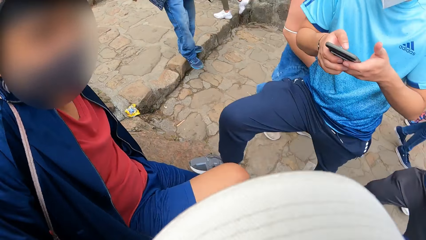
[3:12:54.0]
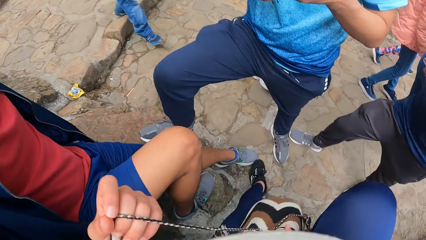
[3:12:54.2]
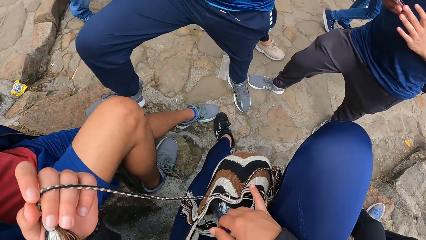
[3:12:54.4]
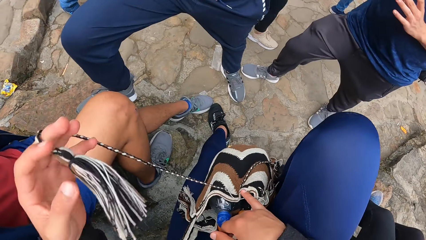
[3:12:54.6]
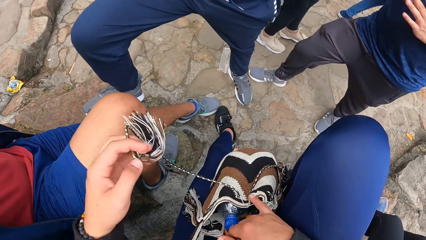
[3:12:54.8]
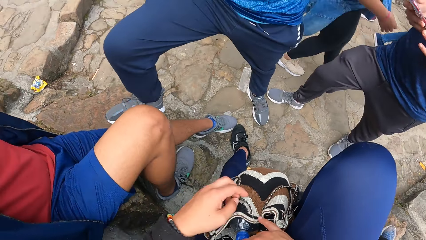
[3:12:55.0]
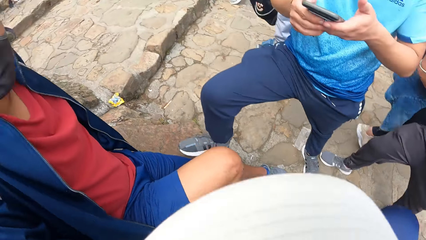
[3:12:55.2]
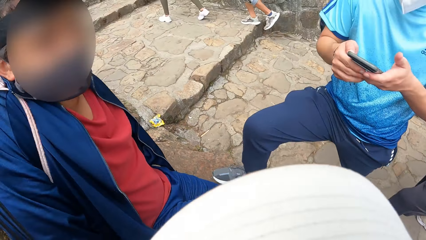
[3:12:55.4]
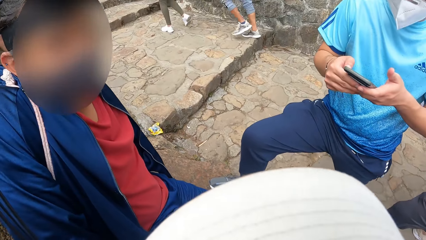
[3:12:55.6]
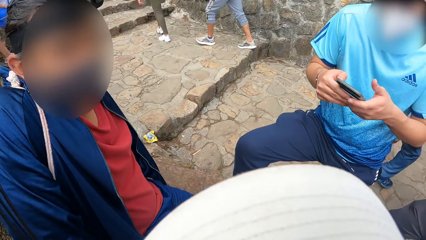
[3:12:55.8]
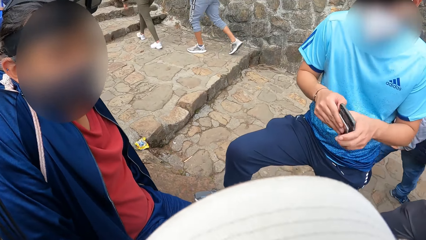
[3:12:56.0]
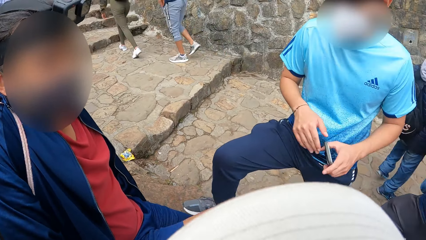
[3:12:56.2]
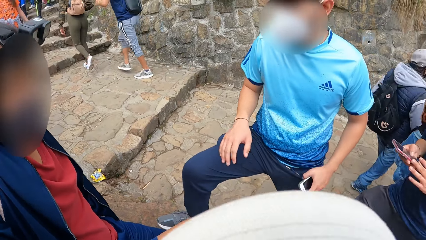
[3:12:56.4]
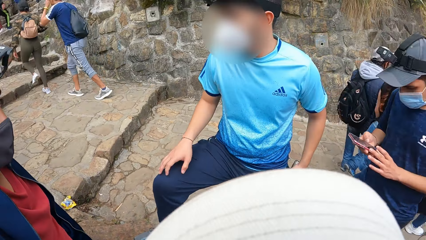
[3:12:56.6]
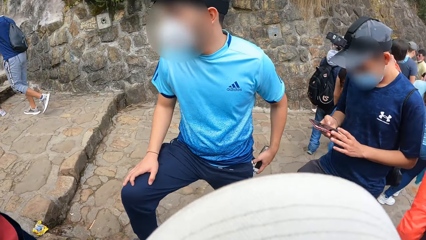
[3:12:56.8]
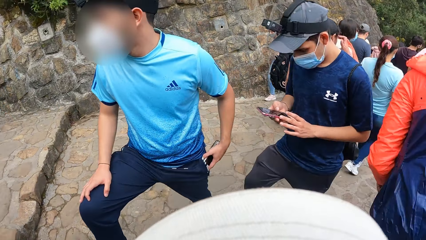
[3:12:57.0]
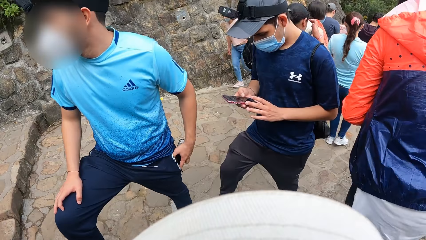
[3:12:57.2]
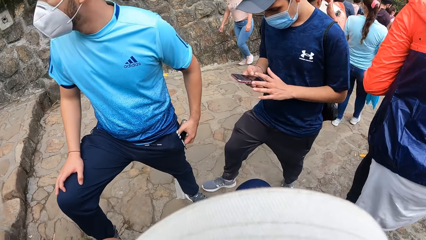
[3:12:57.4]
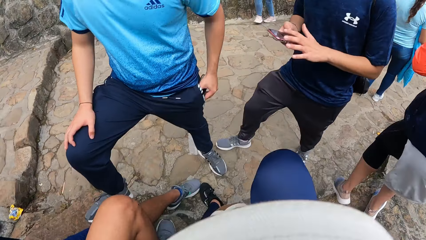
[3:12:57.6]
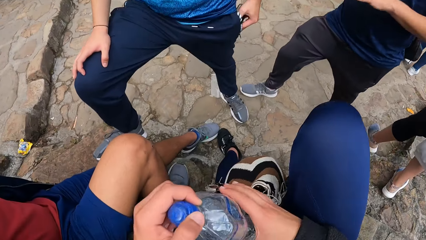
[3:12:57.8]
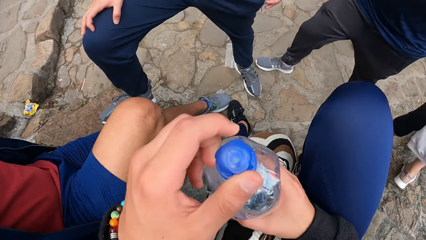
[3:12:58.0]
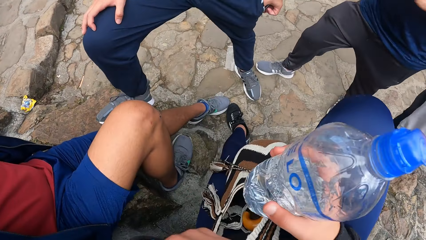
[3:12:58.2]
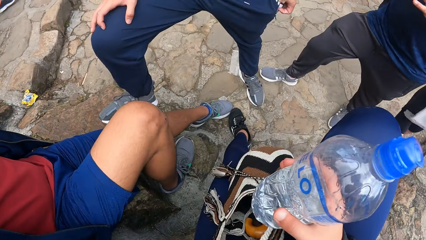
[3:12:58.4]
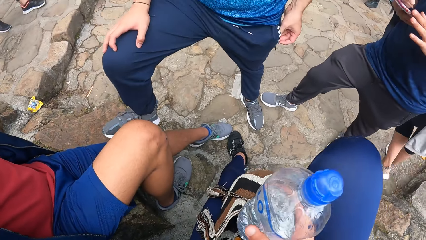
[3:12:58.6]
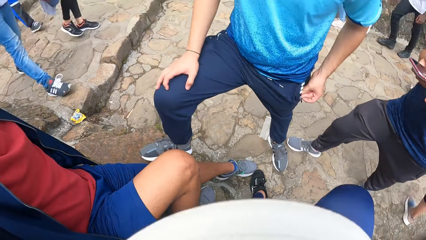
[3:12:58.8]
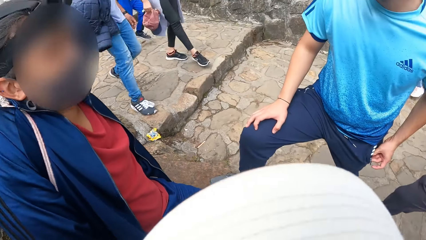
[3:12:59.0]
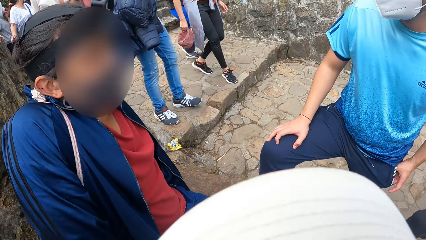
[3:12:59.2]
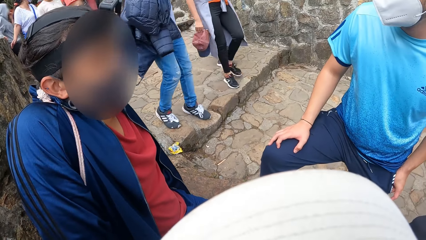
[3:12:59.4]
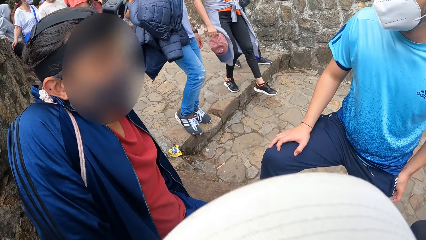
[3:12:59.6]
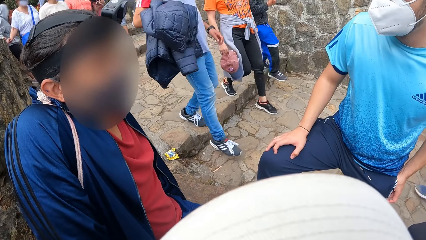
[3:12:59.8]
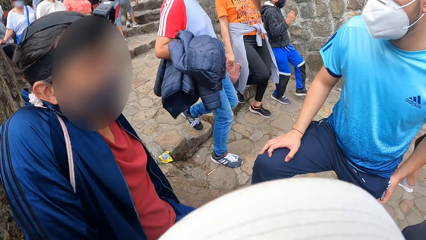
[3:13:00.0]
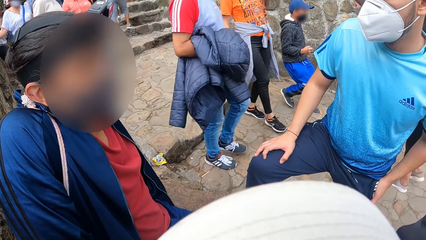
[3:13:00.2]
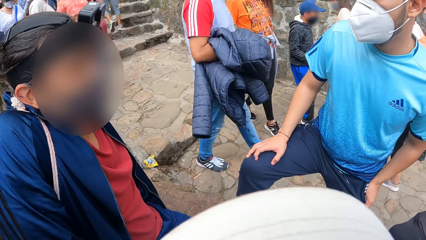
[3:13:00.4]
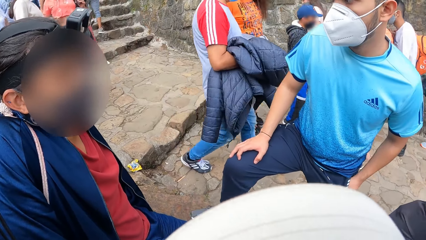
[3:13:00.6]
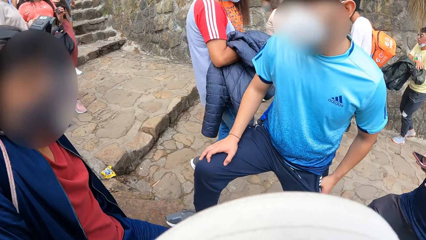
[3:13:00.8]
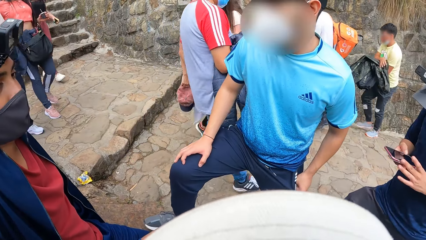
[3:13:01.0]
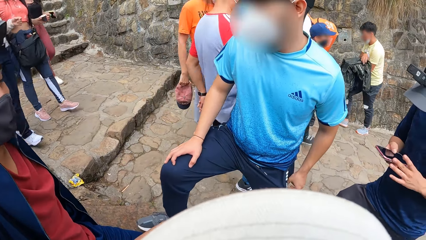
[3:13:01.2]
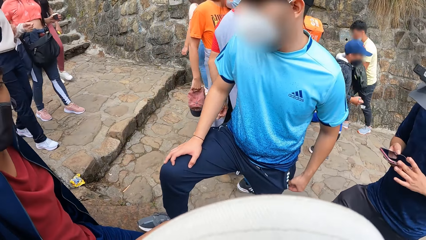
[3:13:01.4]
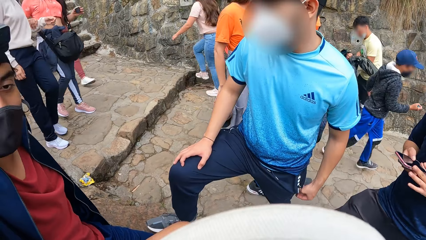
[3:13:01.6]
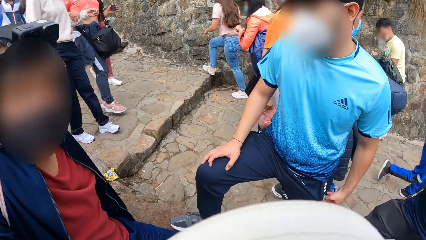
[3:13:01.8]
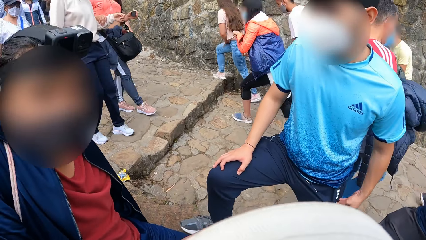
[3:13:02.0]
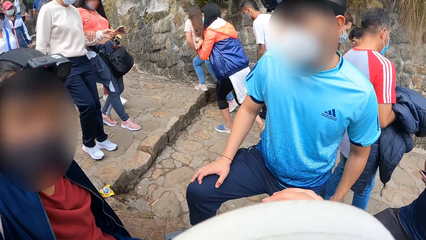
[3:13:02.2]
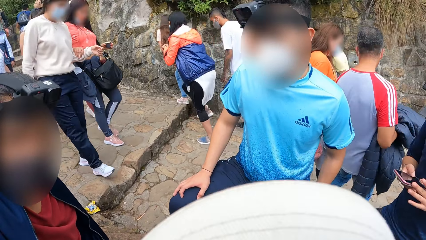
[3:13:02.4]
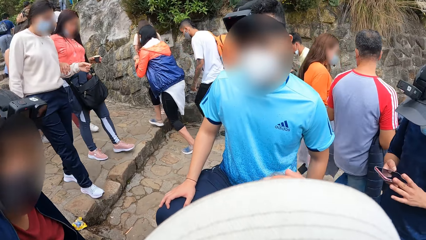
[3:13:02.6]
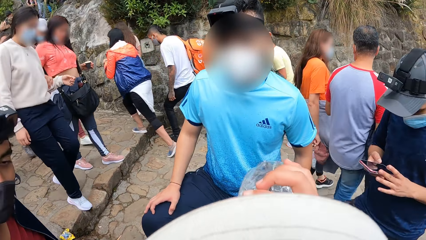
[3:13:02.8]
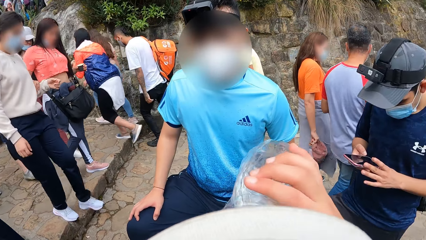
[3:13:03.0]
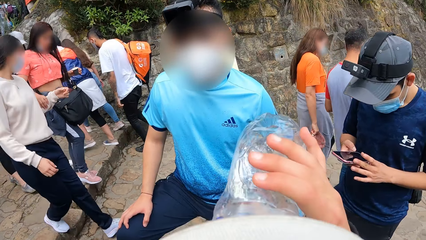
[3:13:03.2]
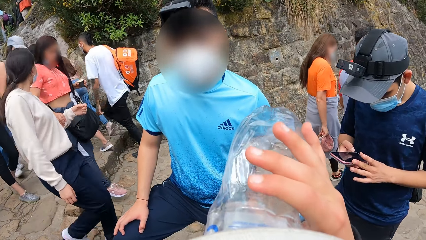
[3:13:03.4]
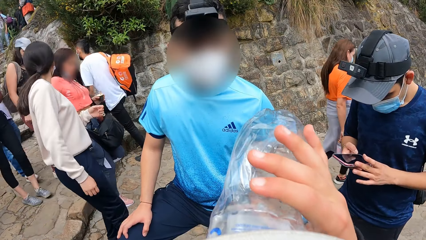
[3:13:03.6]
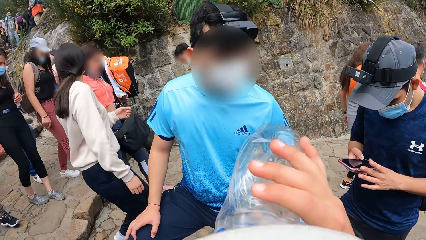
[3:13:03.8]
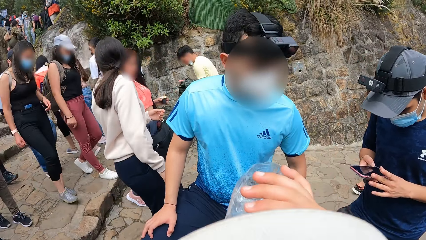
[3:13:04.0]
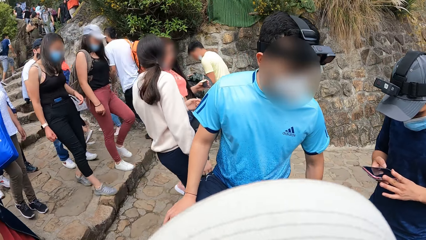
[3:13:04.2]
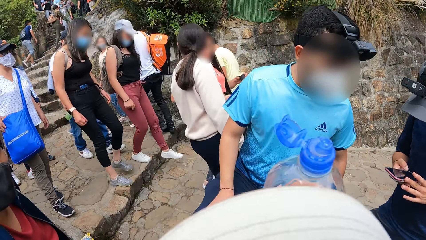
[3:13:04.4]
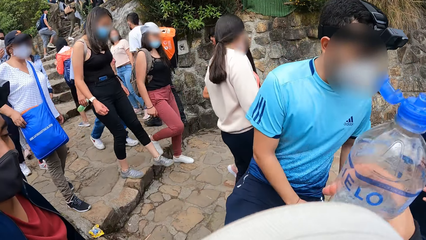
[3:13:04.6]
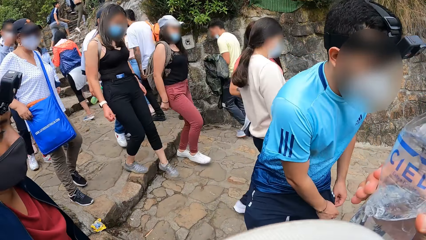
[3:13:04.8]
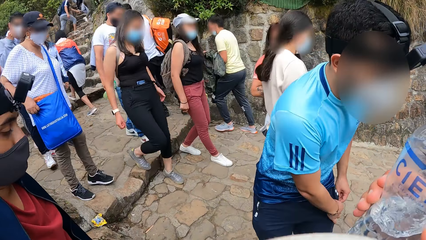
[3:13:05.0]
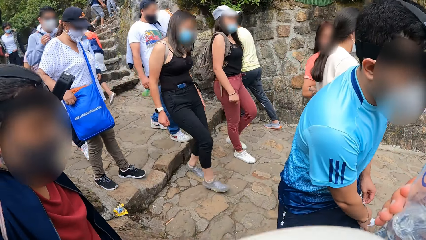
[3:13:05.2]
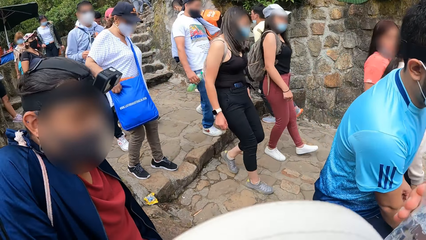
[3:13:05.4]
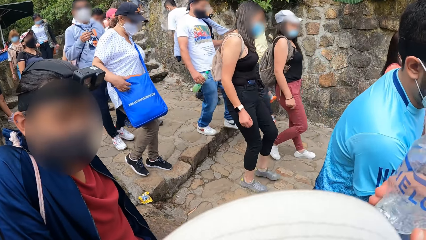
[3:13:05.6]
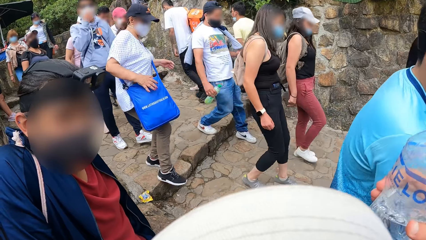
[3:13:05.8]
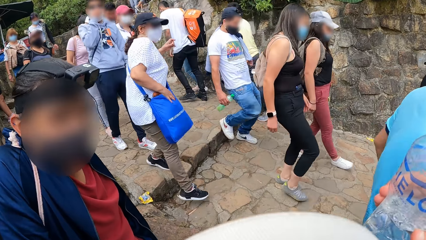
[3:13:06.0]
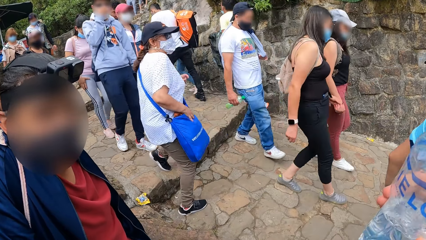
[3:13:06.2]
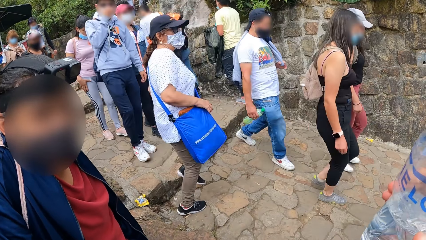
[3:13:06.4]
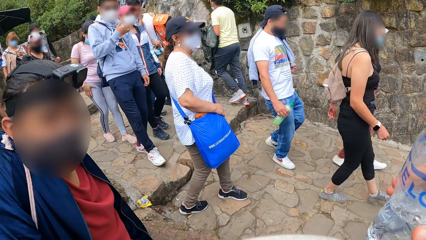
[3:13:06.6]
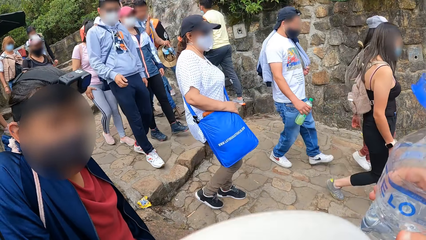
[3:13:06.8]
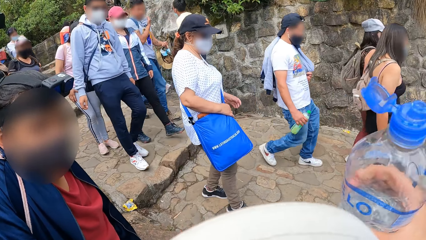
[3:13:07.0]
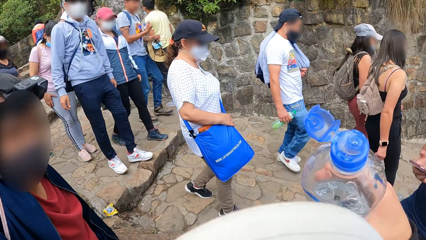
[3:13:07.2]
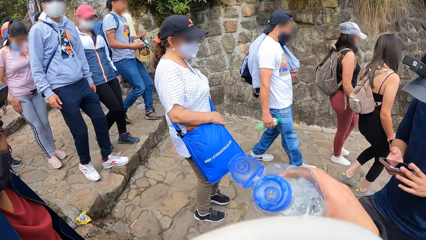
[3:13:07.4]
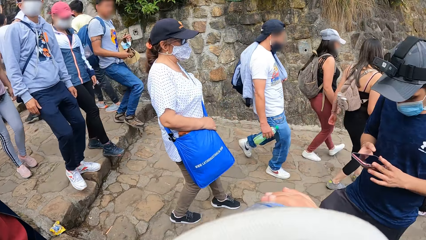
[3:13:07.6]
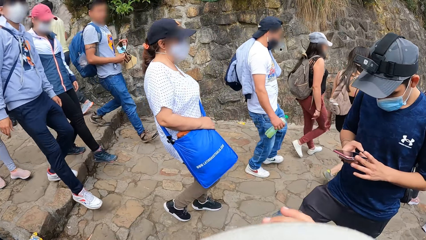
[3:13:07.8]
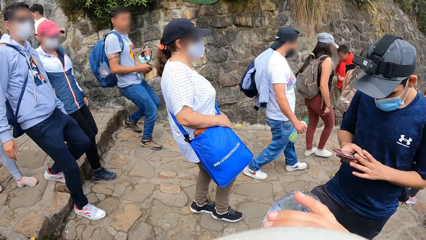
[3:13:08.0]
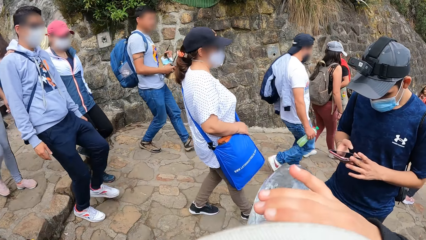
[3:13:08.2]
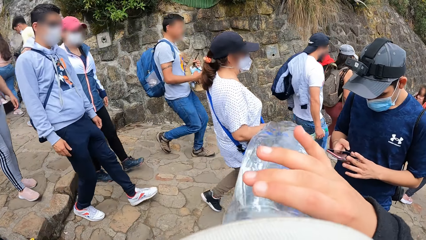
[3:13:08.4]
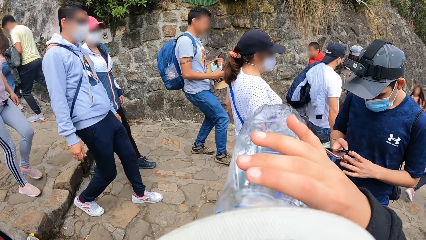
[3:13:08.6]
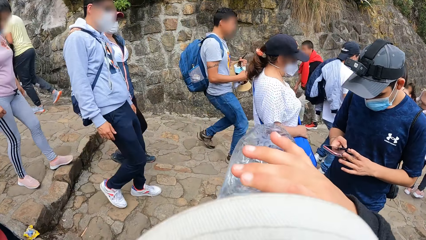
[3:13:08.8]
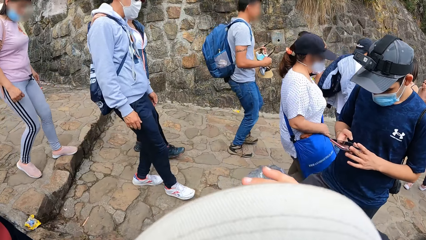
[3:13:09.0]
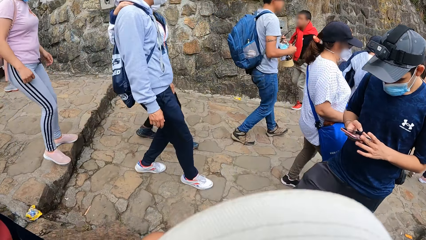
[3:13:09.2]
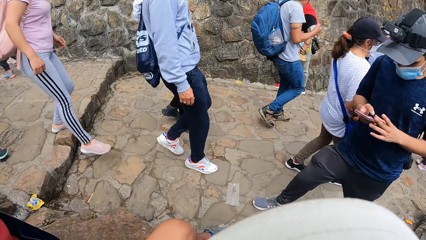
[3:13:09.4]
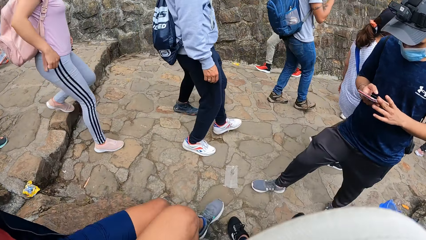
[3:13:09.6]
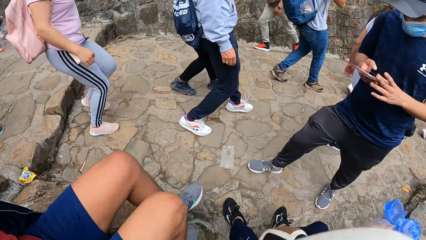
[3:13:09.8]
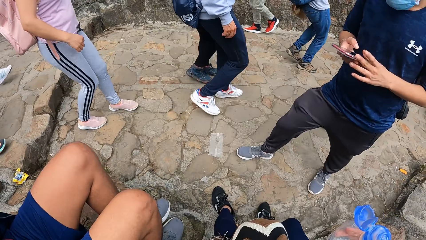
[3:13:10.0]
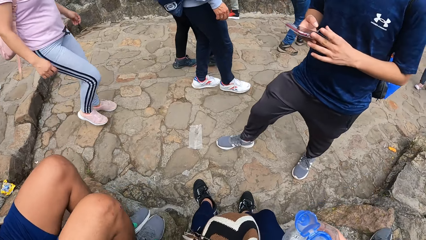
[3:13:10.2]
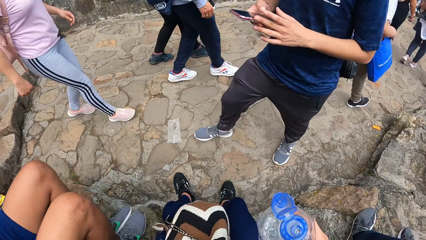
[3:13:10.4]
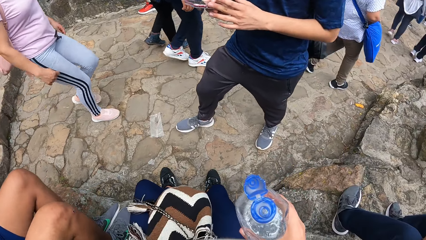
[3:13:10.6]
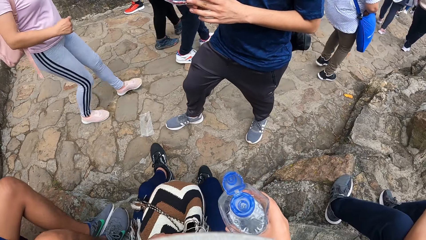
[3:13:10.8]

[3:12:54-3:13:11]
The camera wearer drops the cross body bag rope in her left hand. The third man places his right hand on his right lap and puts the phone in his left hand in his joggers pocket. The camera wearer removes her left hand from a water bottle in her right hand. She removes the water bottle from the bag. She drinks from the water bottle in her right hand. The third man holds his joggers pocket with his right hand and zips his joggers pocket with his left hand. The camera wearer drinks from the water bottle in her right hand.
